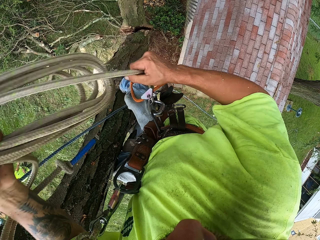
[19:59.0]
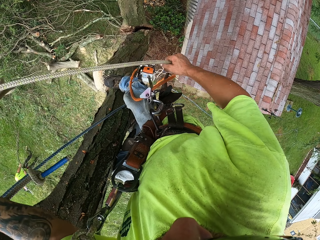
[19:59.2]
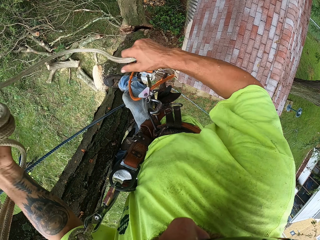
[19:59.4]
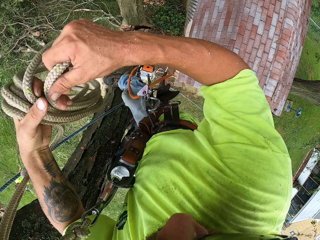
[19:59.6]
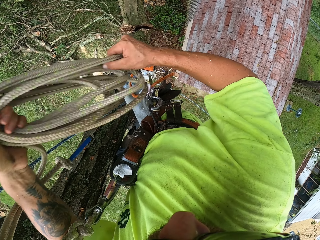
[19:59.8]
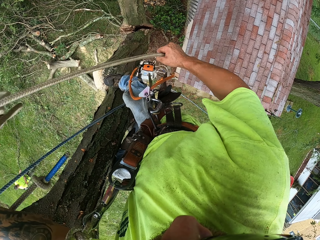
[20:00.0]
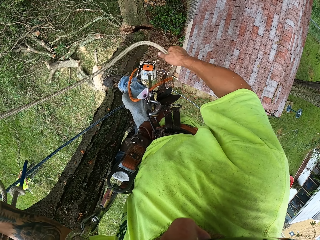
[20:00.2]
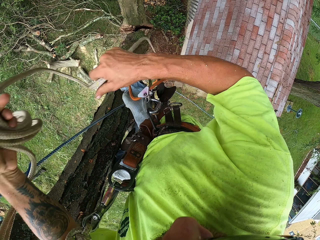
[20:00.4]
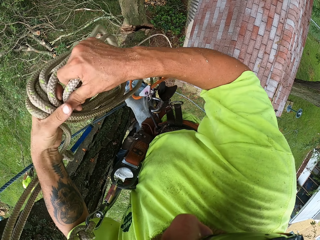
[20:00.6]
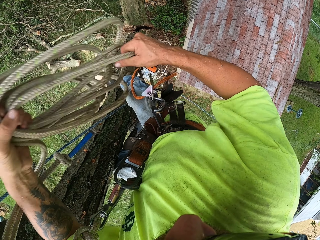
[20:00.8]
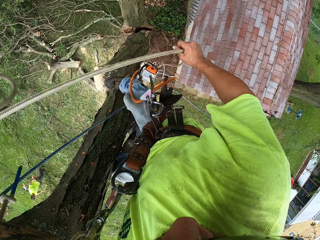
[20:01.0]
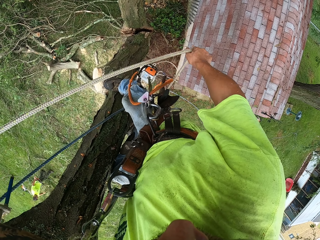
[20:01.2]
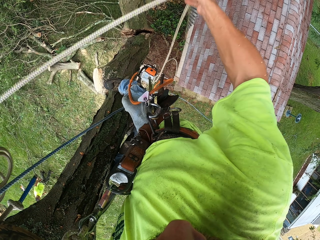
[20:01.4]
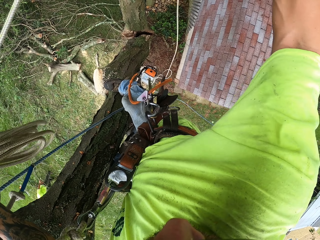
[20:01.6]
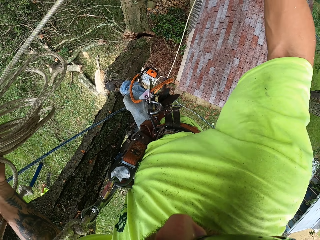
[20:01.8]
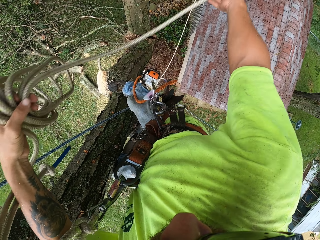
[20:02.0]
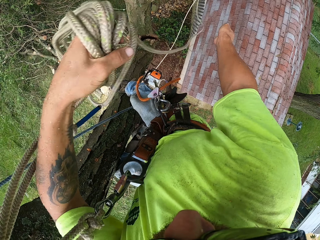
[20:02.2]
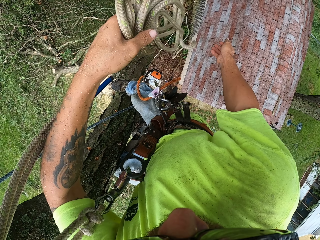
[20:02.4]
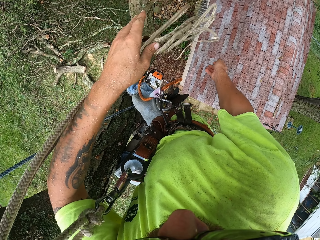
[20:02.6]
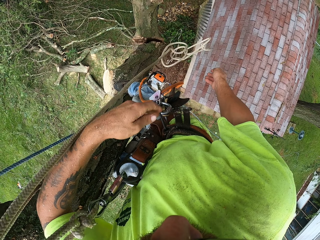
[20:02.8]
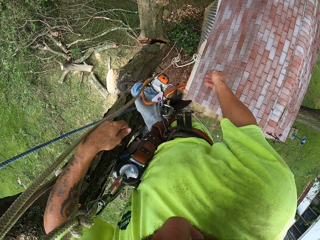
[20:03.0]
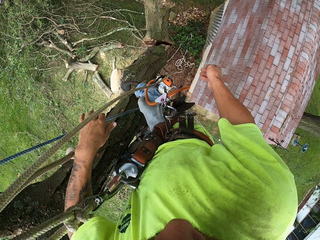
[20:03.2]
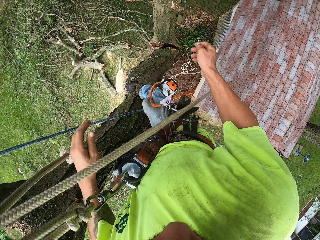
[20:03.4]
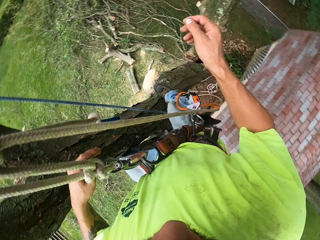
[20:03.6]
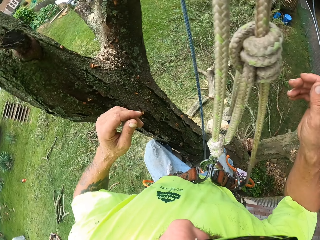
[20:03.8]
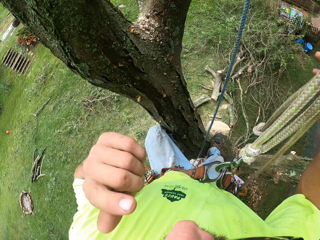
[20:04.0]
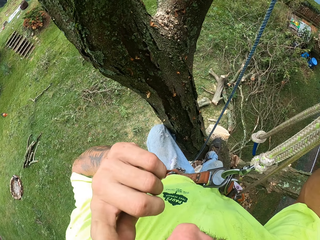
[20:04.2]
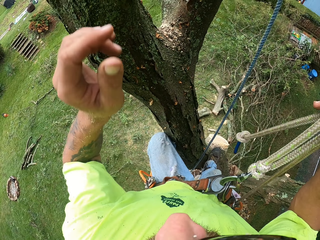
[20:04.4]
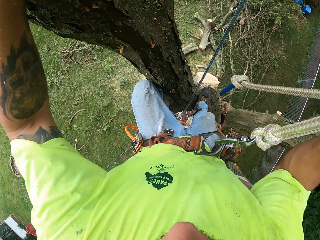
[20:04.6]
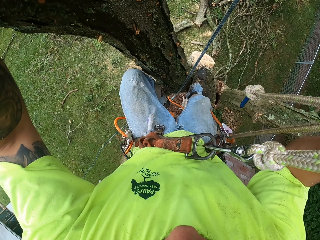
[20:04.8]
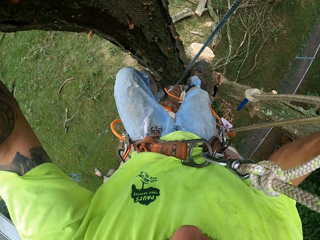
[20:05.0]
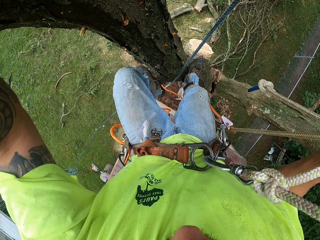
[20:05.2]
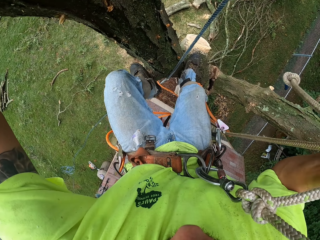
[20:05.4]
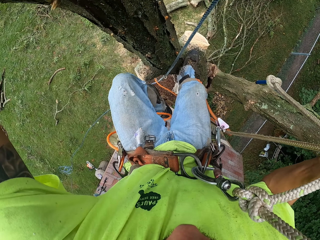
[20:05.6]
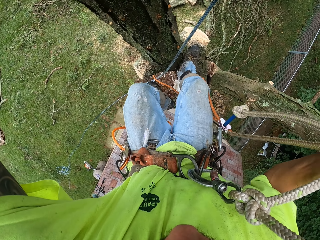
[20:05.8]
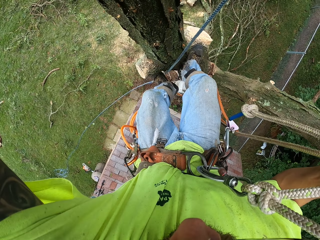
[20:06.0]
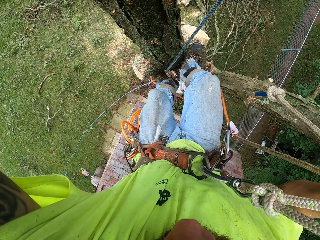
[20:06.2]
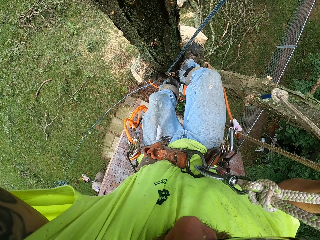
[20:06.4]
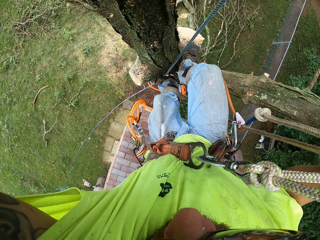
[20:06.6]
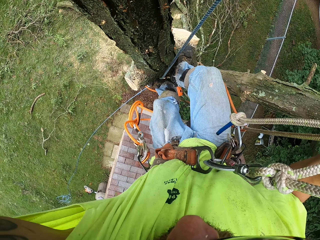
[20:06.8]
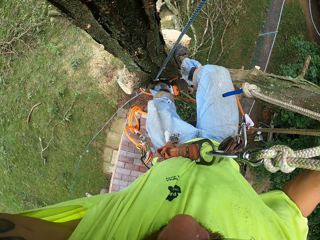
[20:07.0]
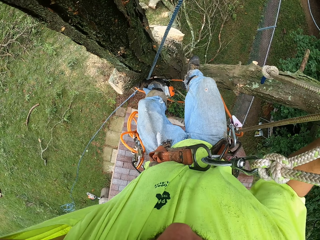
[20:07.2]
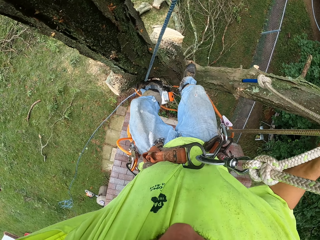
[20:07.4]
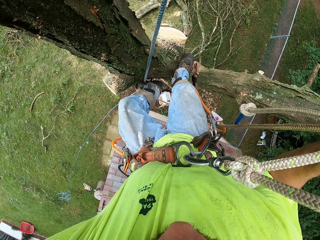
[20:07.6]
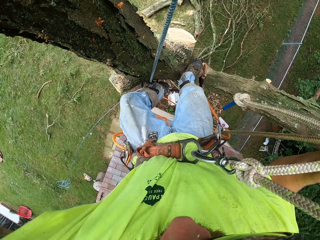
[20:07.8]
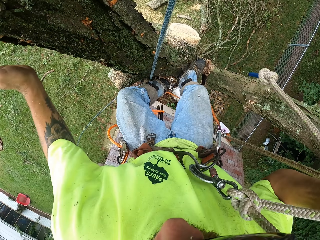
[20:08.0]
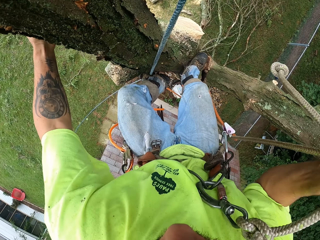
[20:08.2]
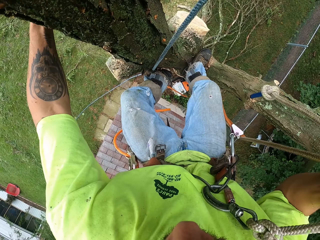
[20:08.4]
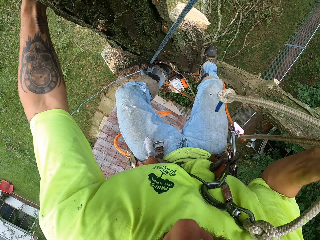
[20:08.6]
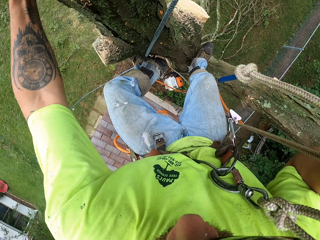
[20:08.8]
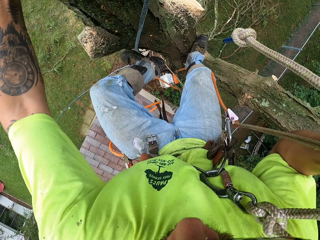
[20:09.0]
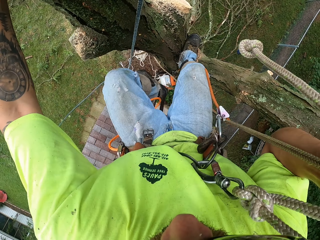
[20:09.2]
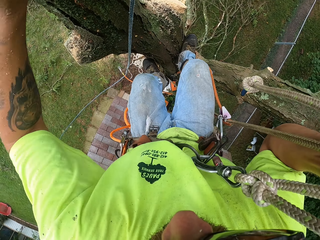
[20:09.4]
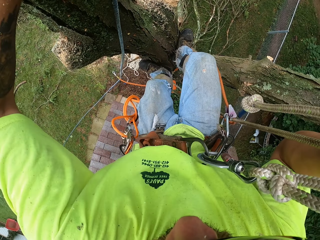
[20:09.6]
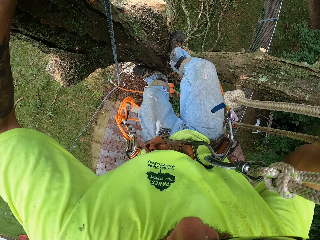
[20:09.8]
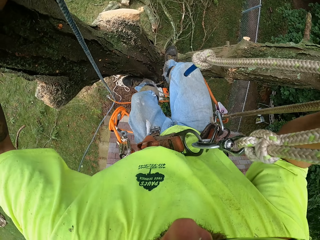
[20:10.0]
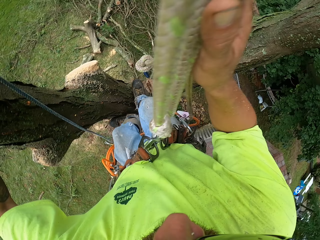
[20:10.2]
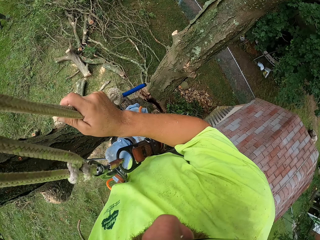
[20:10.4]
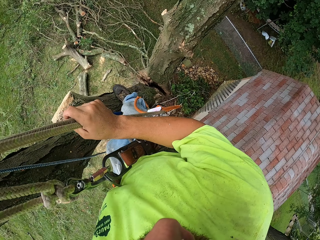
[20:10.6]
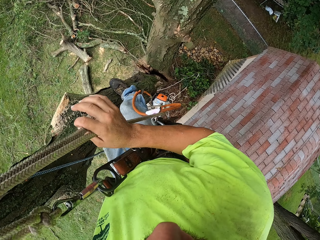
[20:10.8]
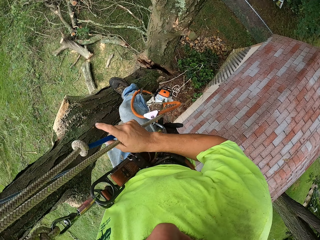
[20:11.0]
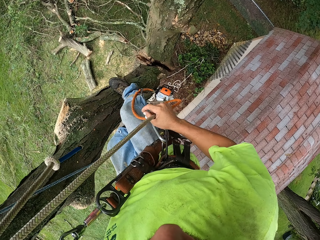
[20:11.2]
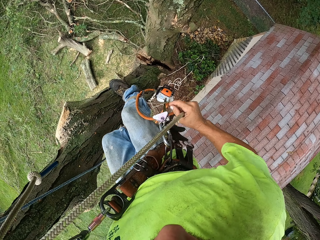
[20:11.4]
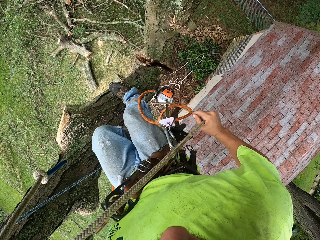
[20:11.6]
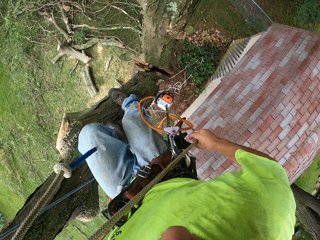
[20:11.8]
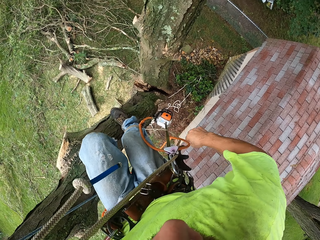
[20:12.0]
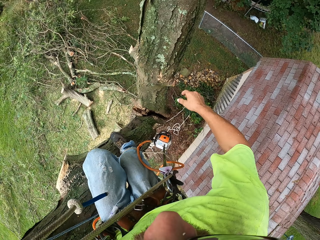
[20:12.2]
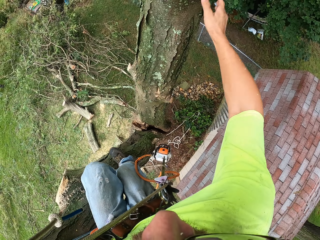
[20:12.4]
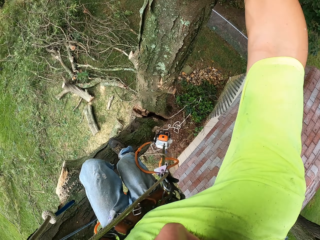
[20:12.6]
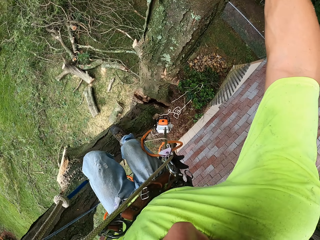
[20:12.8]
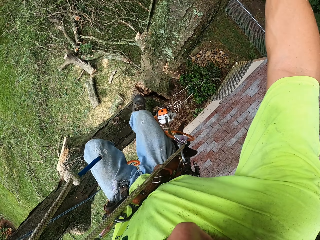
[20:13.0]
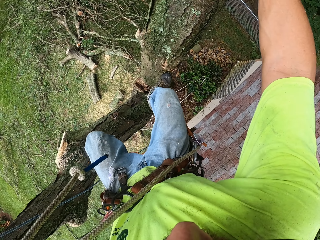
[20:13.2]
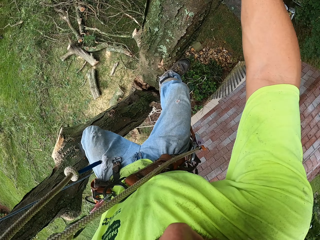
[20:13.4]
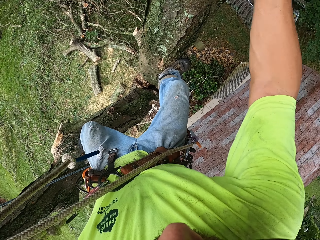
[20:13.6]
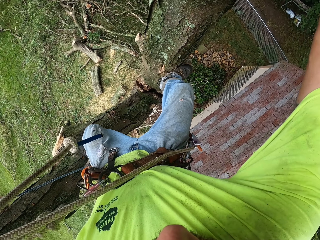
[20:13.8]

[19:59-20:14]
The camera wearer drops the rope with his left hand. He throws the rope. He climbs down the tree. He holds the tree with his left hand. He holds the rope with his right hand.

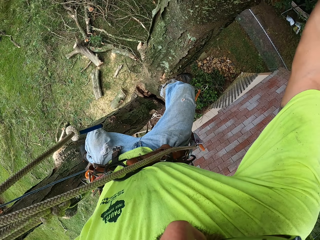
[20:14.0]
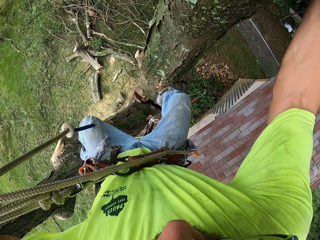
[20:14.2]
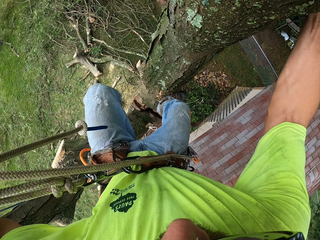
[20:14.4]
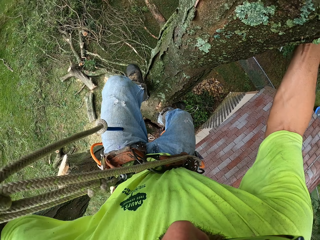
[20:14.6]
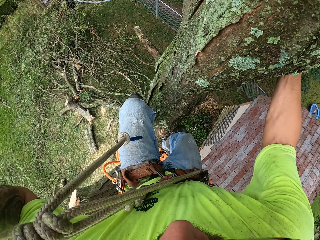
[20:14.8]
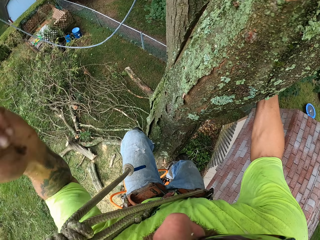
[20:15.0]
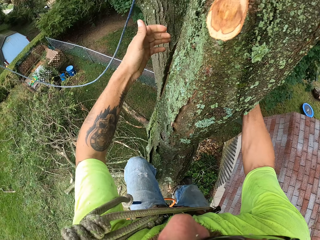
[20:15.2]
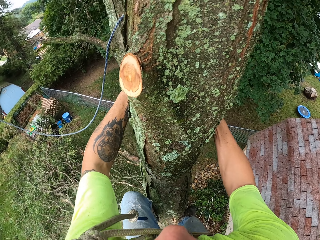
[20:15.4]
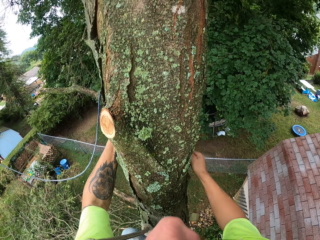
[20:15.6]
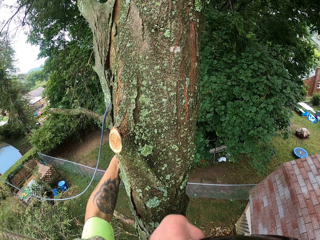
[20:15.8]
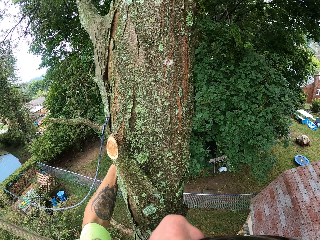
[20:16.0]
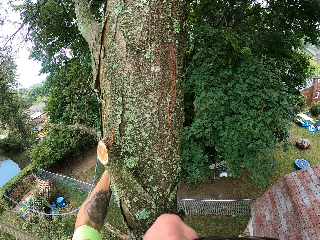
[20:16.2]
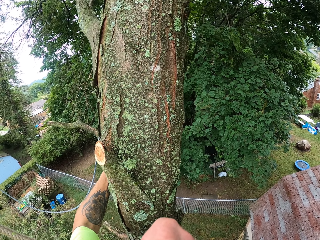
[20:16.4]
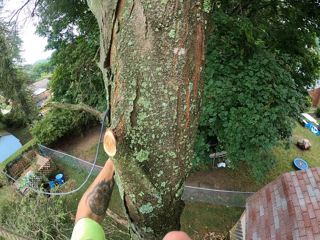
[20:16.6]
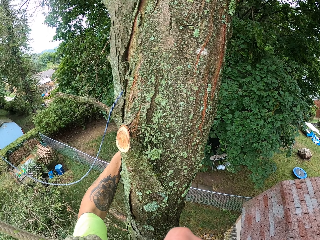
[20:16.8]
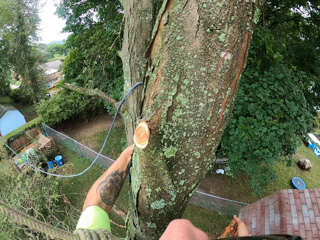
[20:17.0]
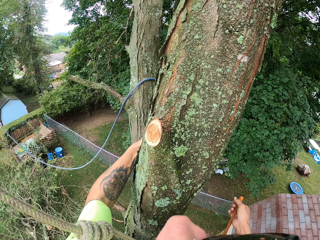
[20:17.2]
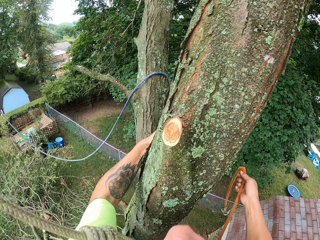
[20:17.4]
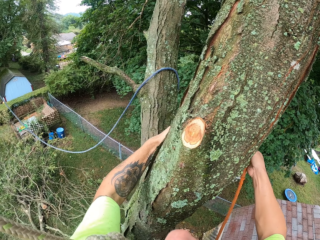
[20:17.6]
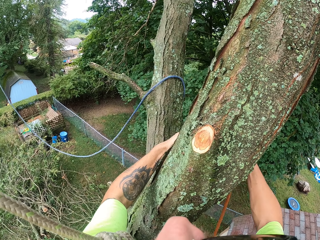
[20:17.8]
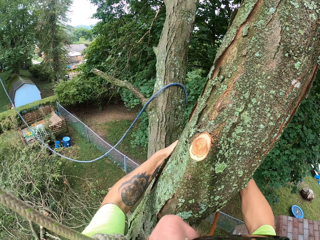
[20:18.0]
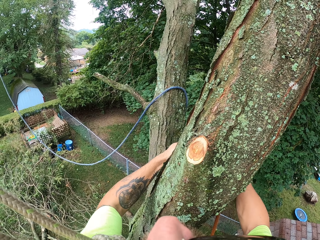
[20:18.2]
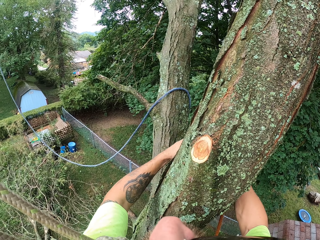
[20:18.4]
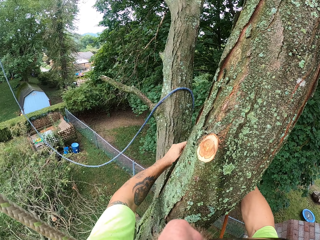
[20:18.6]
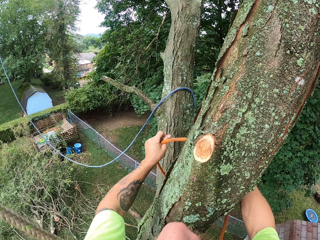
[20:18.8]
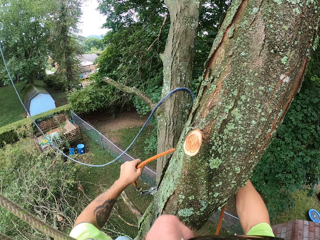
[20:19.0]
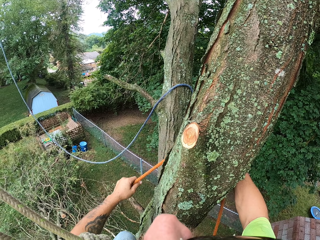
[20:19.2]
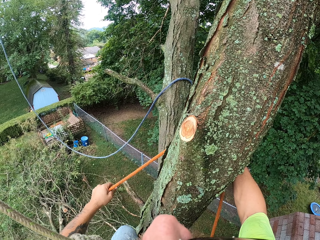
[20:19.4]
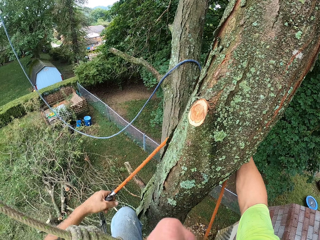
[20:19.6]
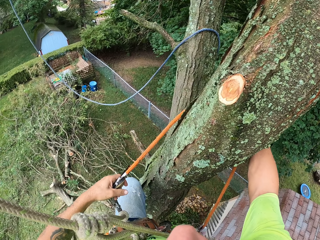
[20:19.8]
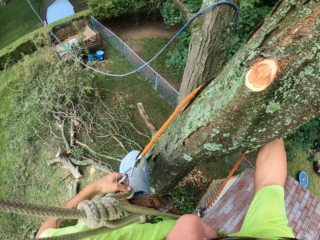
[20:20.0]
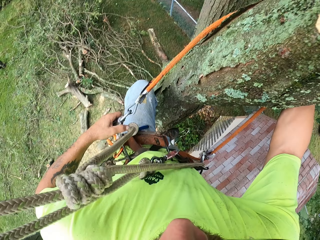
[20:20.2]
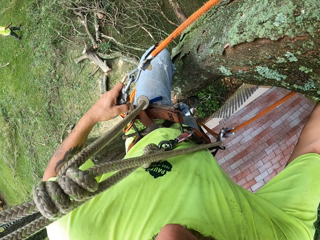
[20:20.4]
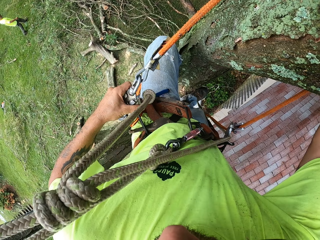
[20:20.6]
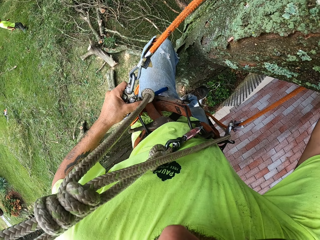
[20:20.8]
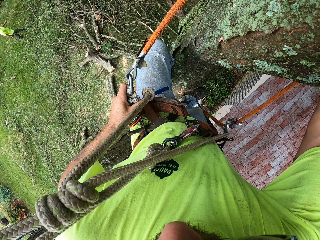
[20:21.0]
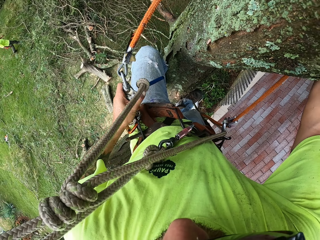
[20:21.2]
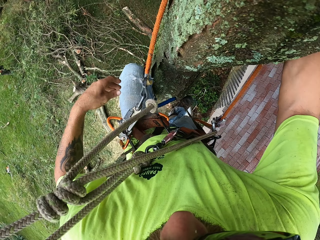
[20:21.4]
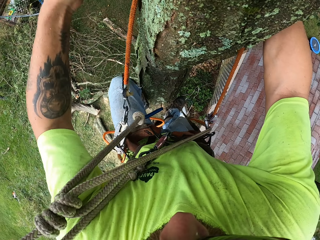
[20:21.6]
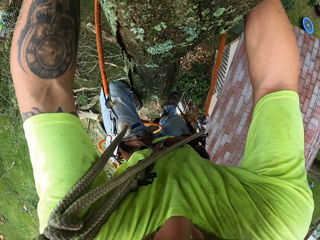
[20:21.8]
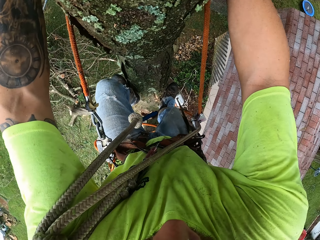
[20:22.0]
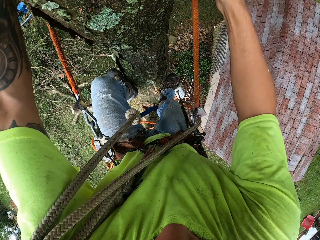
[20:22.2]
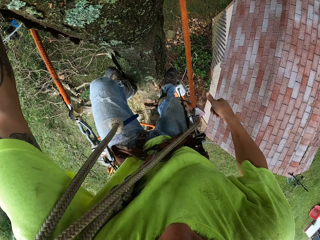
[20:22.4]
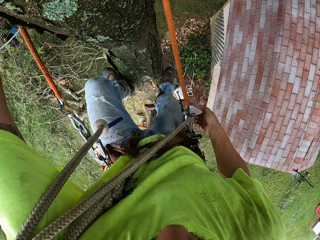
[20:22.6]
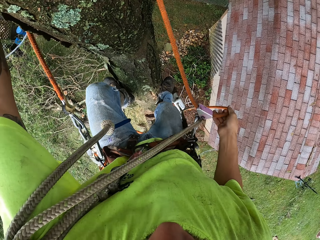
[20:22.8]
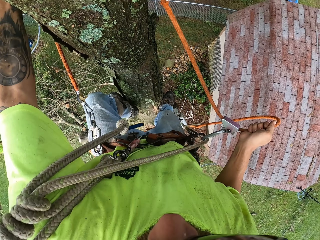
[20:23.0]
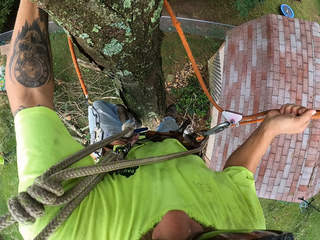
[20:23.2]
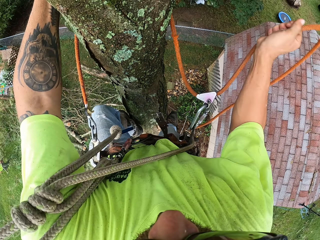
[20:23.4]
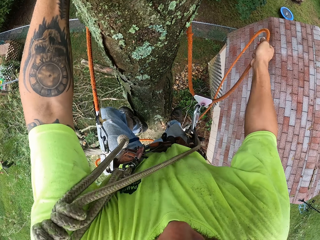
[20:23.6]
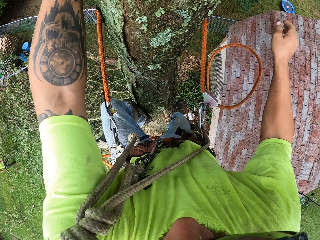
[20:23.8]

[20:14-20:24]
The camera wearer holds the tree with his left hand. He holds the rope with his right hand. He holds the rope with his left hand. He hooks the rope with the spring hook to the belt round his waist with his left hand. He holds the rope with his right hand.
